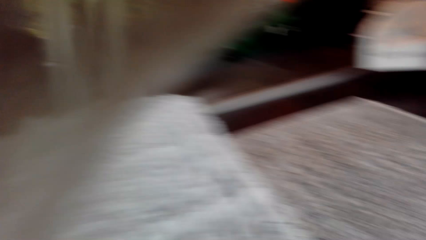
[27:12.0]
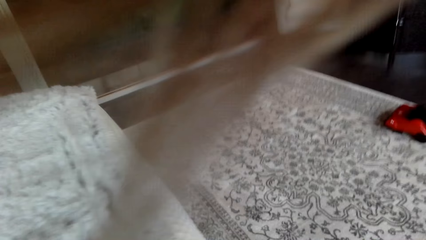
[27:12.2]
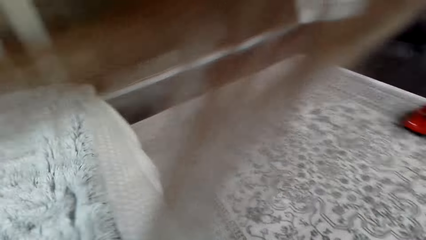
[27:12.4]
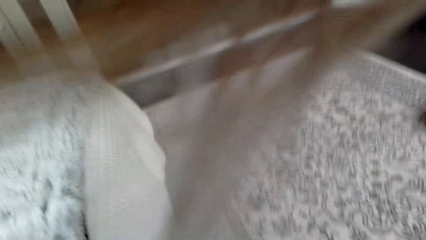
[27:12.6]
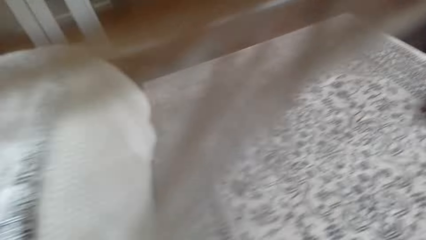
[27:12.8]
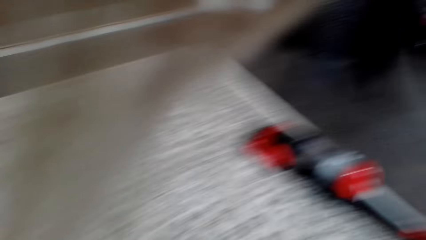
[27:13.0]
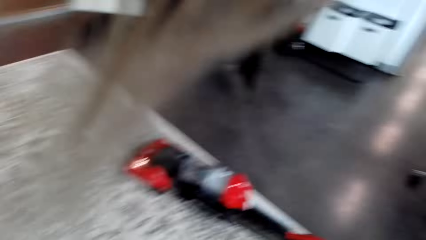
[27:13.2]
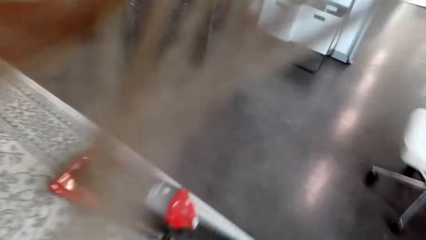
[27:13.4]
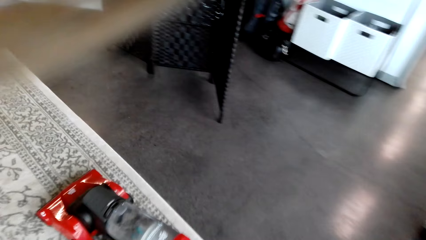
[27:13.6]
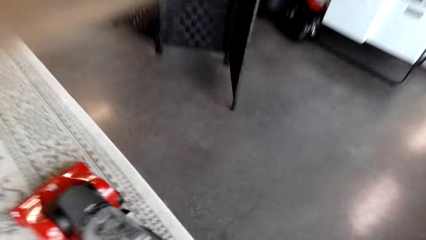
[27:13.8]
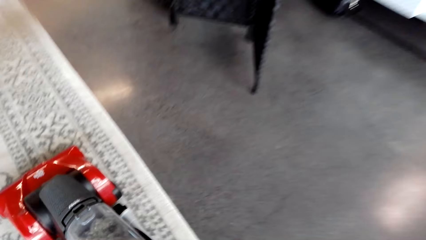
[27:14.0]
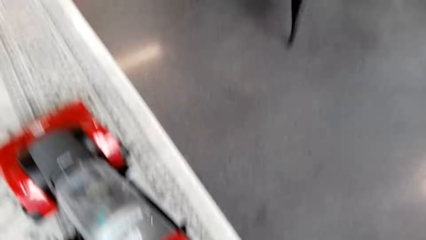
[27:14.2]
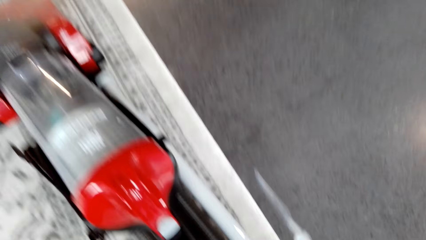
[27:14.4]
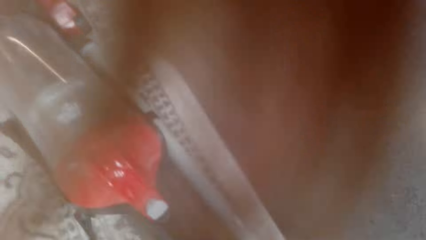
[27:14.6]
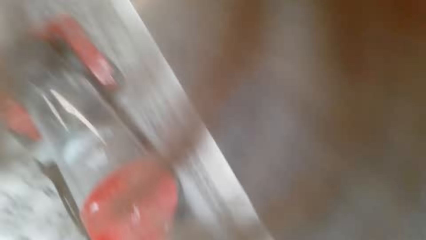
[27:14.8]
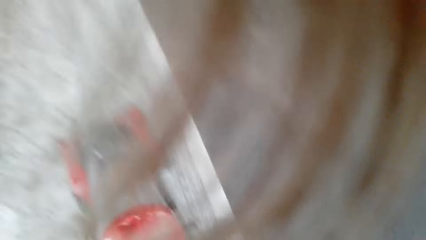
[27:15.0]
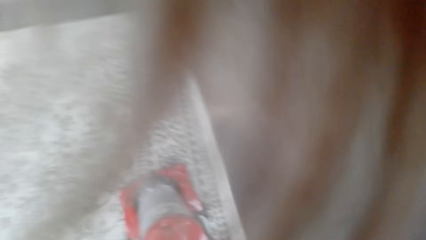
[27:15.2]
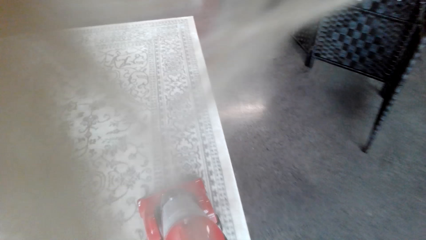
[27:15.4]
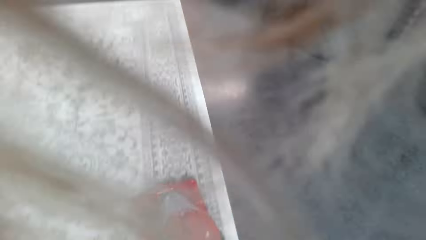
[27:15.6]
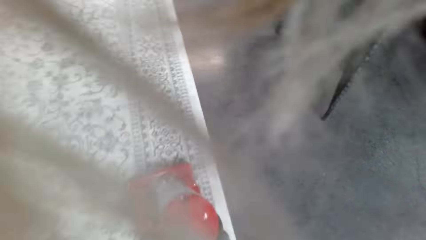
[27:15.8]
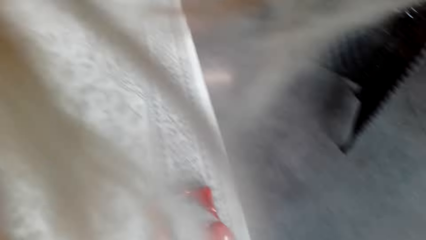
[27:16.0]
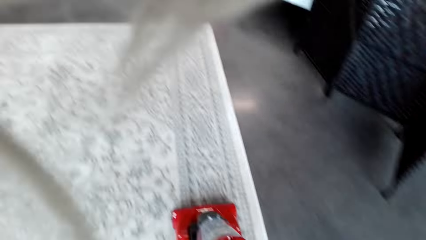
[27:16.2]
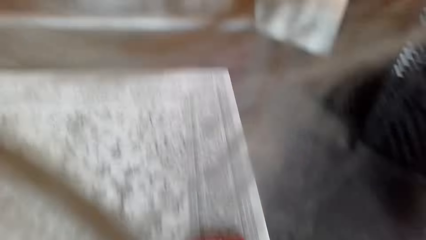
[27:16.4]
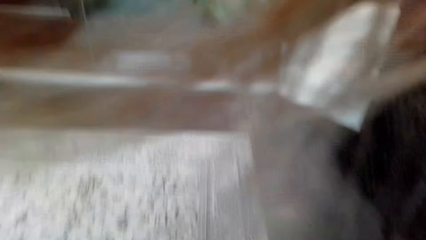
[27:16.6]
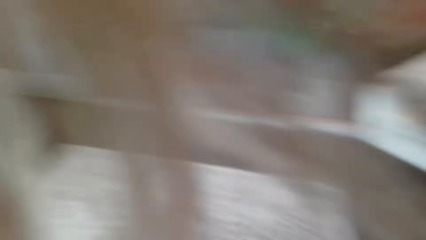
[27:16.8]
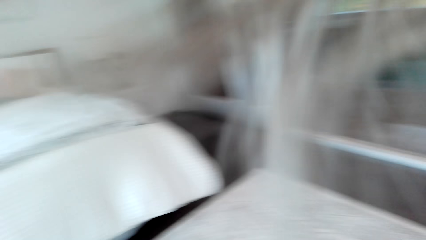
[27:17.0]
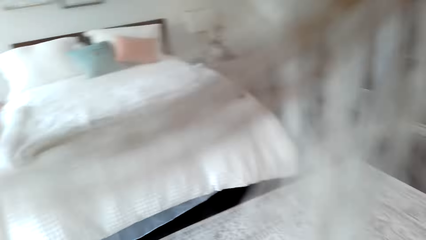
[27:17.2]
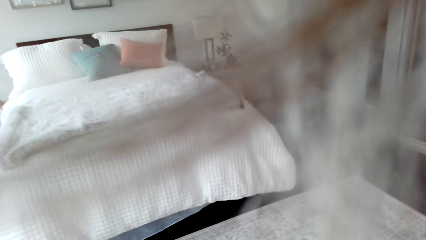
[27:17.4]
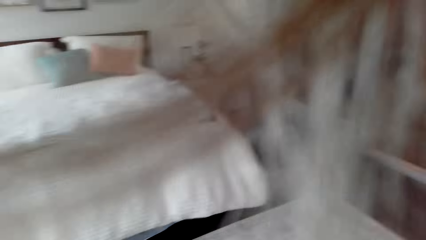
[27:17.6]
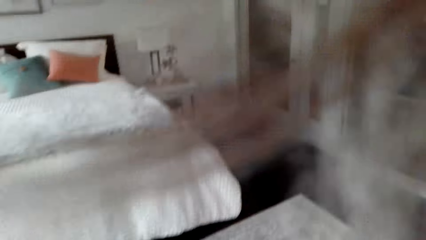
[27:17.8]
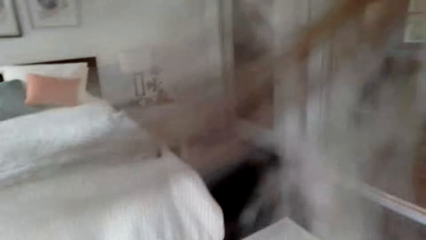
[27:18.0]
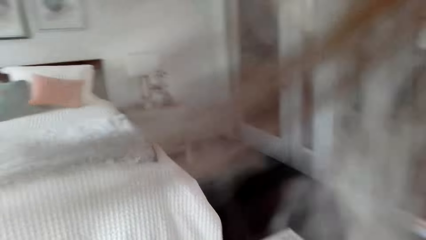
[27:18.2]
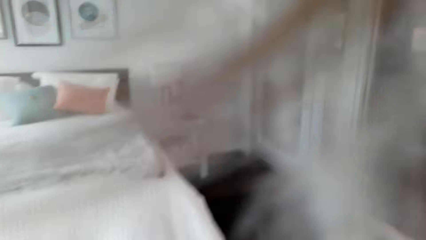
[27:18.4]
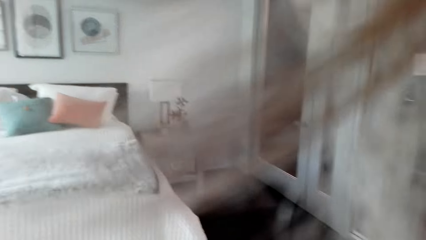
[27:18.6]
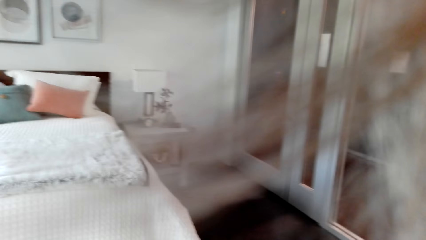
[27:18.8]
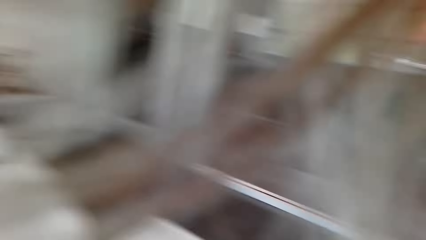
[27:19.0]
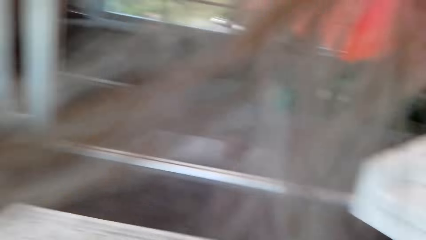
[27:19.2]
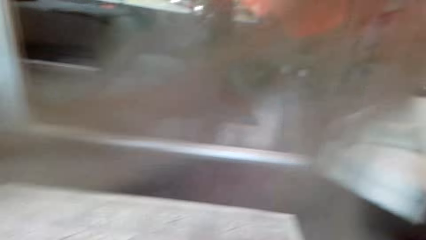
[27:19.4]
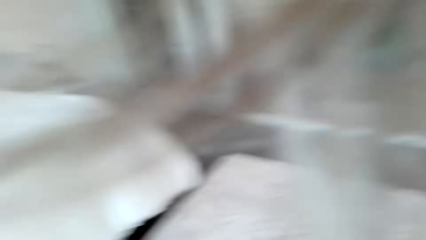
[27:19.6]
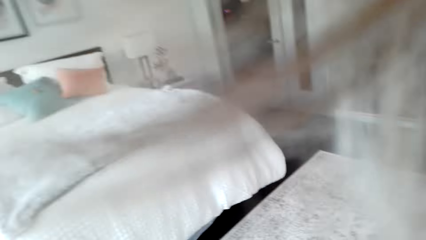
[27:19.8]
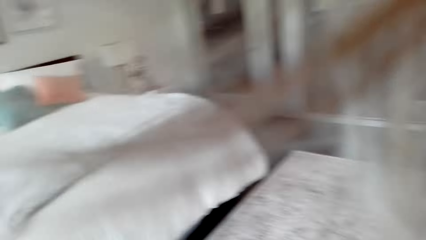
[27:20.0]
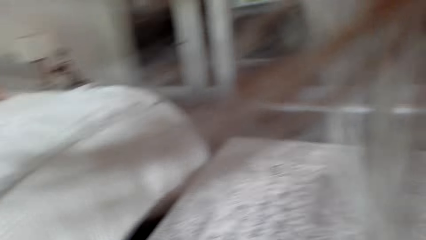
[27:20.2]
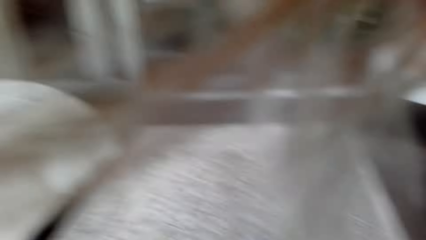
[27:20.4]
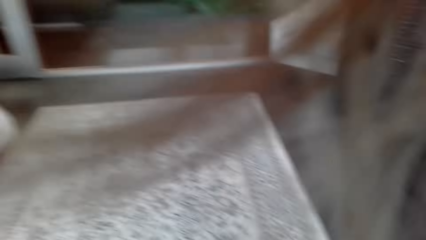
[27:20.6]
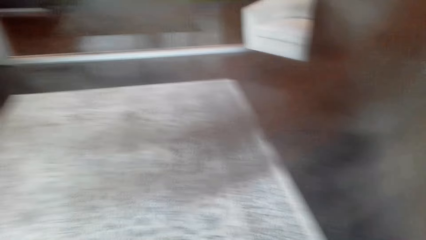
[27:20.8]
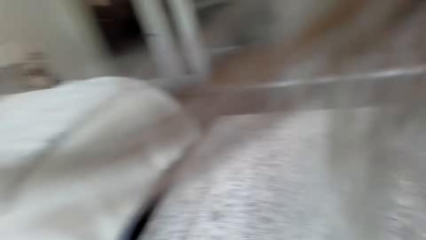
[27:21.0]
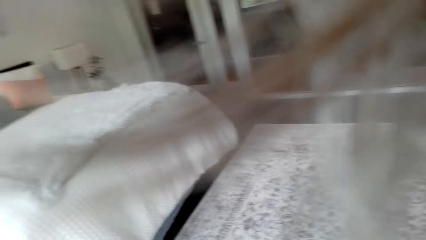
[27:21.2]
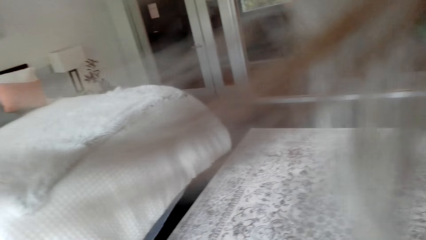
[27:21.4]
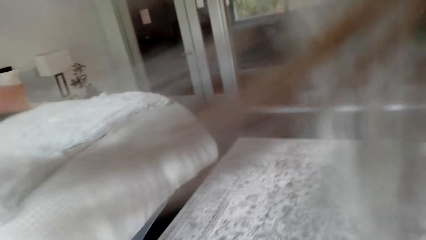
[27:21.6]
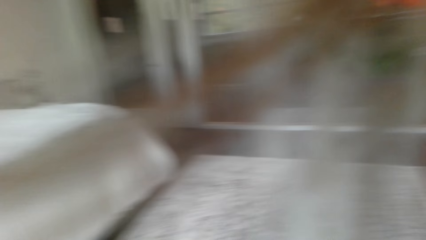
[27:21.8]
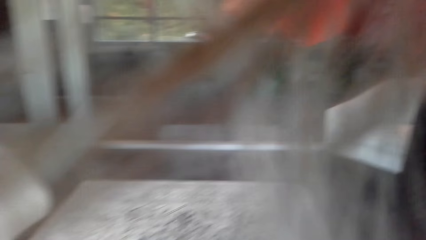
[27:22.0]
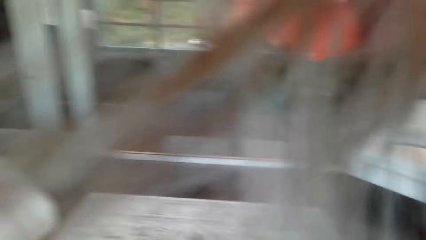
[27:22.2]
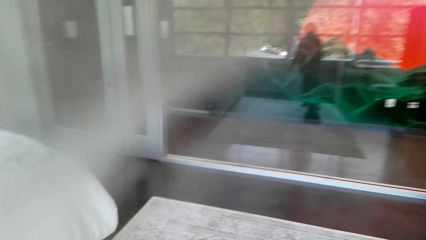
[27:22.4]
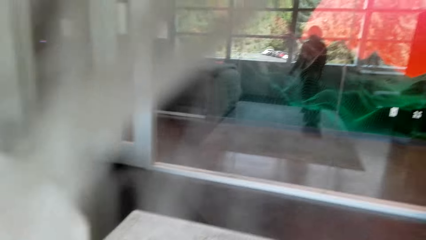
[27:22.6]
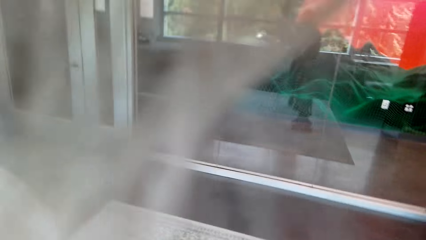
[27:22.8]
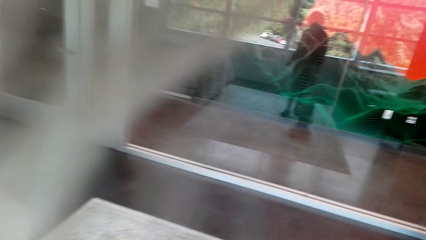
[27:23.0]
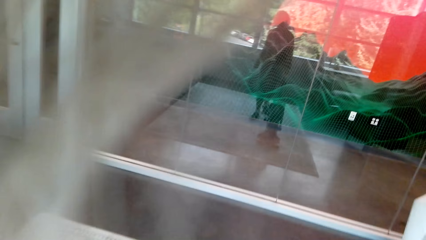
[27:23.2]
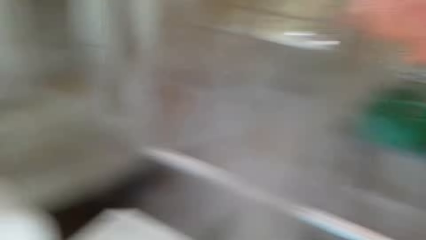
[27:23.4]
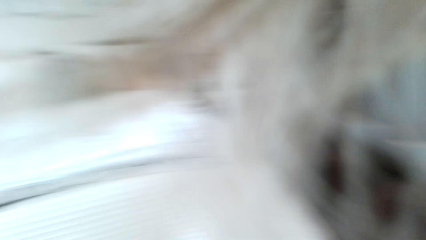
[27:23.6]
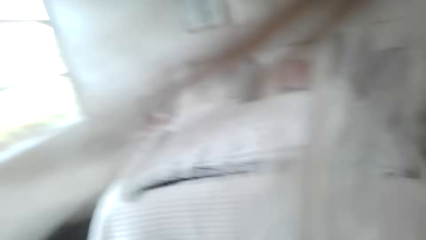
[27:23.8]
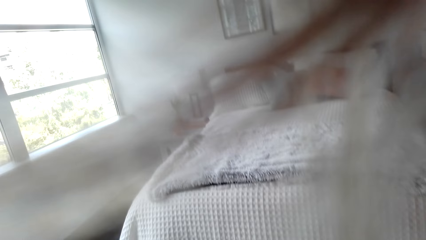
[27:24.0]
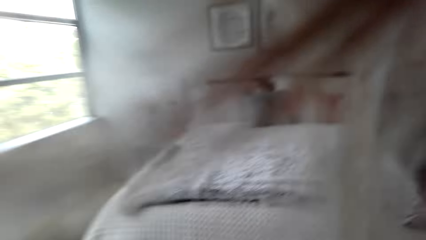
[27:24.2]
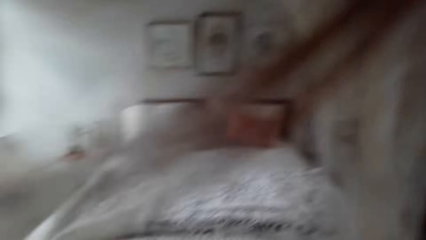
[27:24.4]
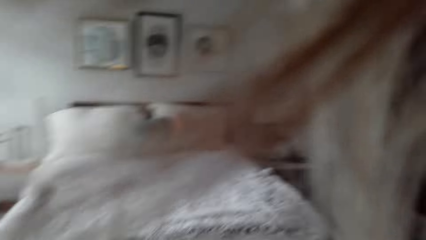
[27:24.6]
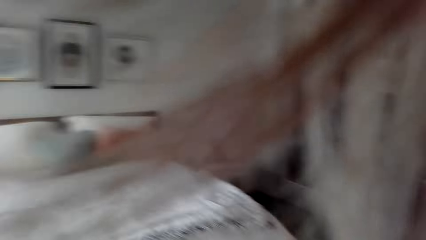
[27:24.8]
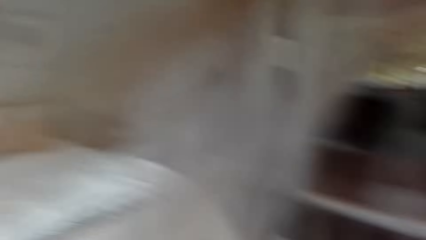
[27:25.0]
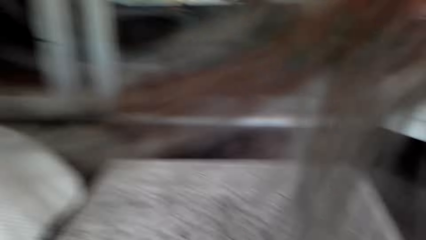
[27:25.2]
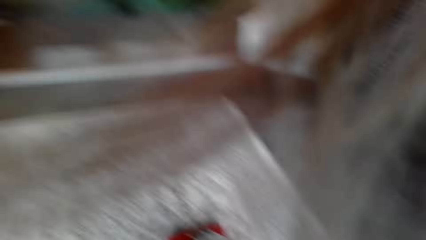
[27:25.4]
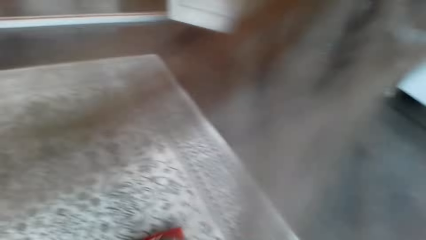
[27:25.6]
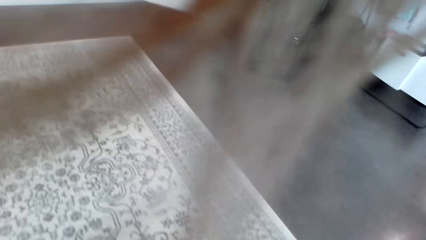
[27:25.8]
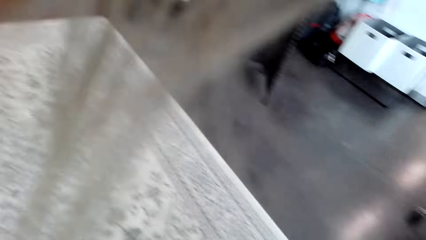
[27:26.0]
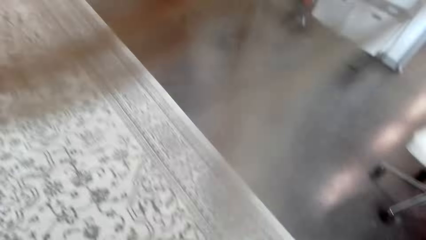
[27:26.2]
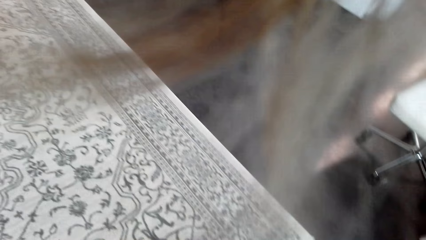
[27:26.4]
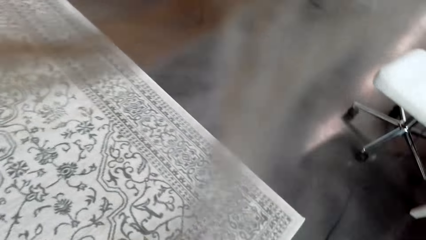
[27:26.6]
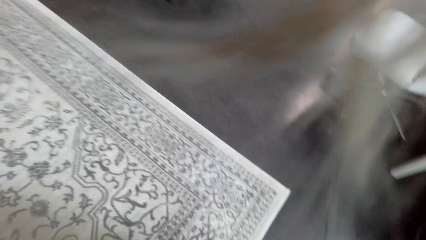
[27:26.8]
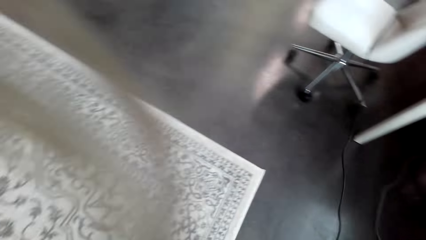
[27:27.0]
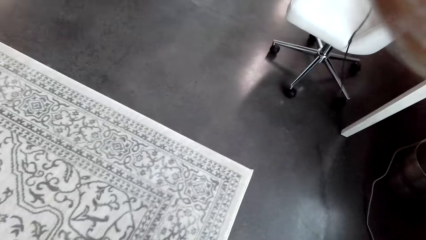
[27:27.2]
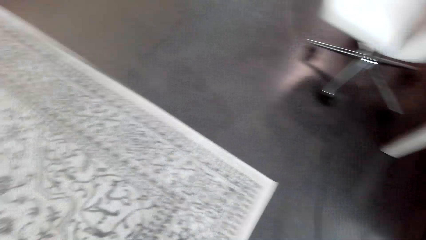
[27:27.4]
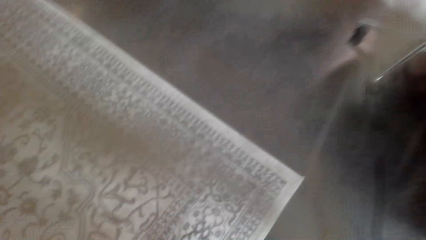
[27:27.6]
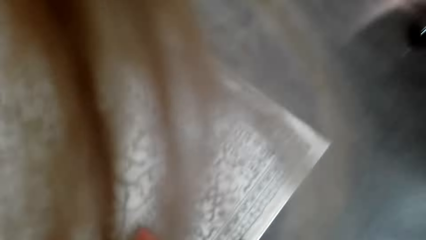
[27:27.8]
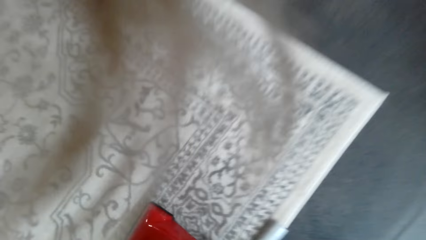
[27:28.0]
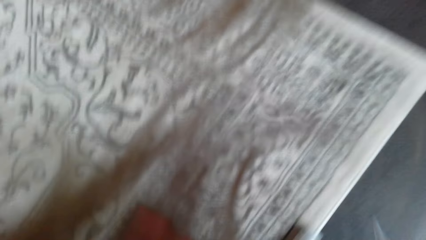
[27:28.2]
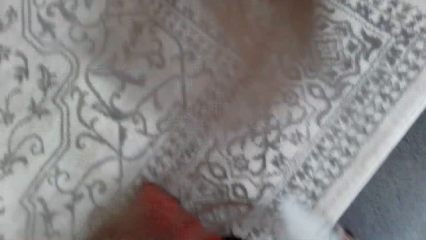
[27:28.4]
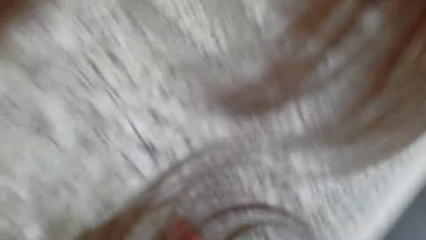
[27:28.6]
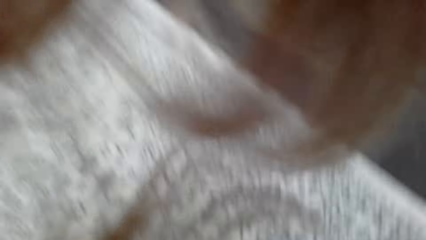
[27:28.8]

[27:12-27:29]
The camera wearer cleans the floor with a vacuum cleaner.
